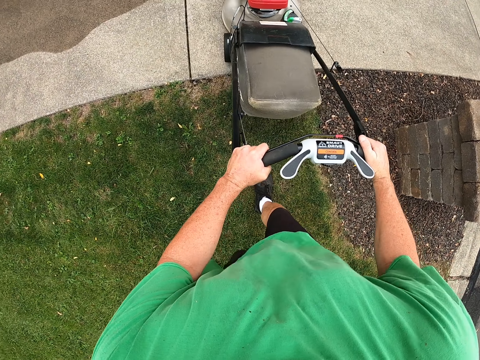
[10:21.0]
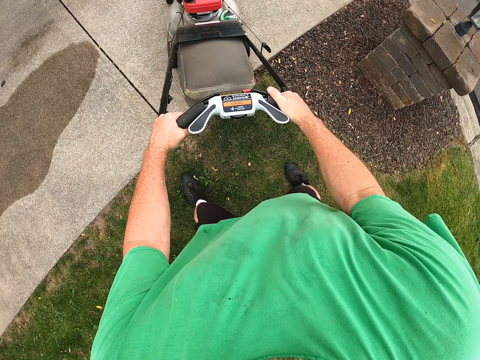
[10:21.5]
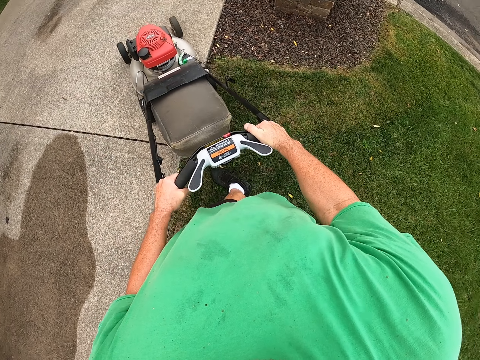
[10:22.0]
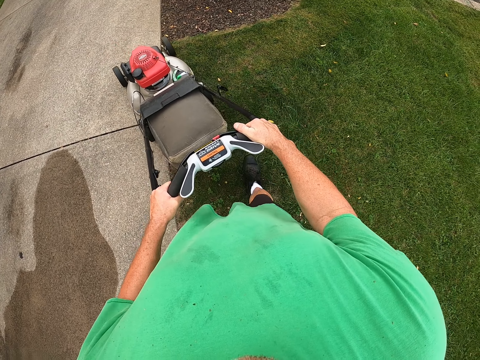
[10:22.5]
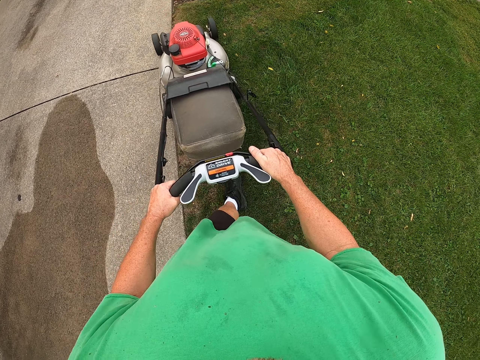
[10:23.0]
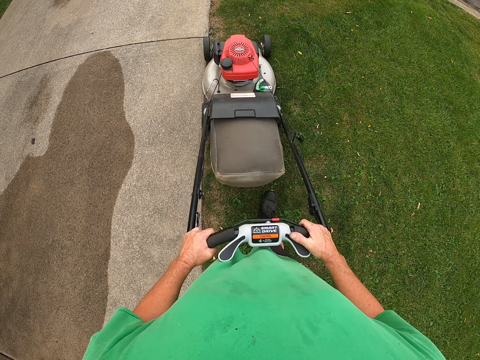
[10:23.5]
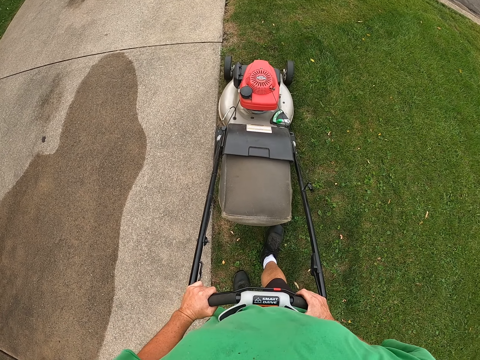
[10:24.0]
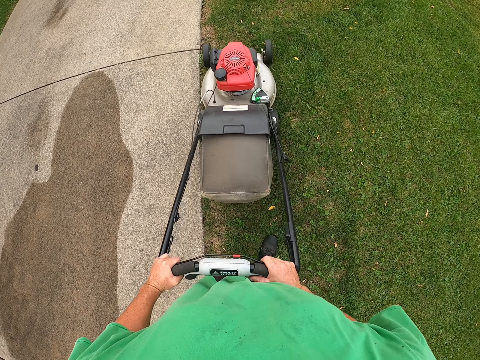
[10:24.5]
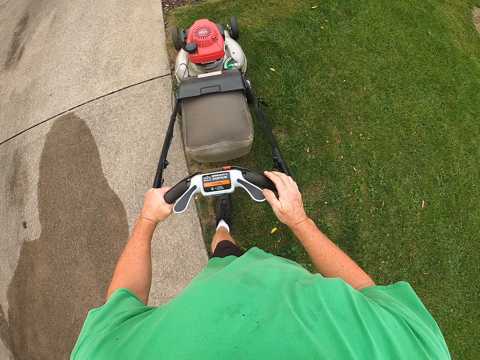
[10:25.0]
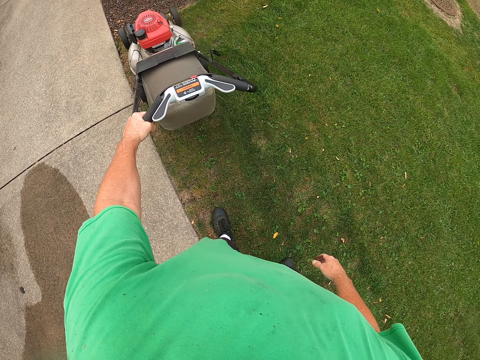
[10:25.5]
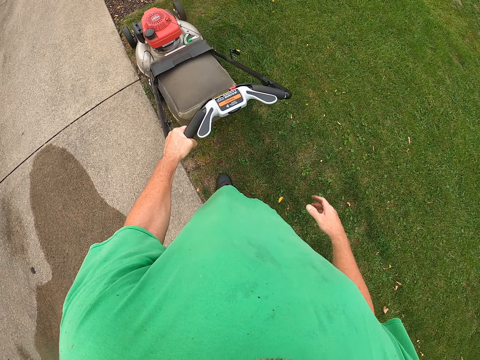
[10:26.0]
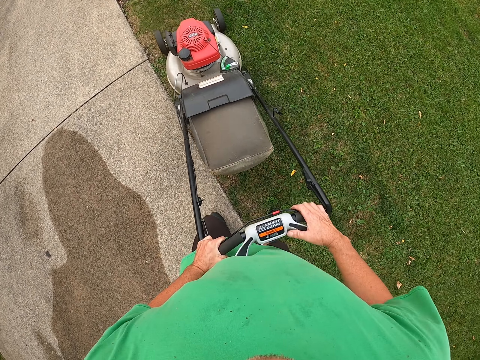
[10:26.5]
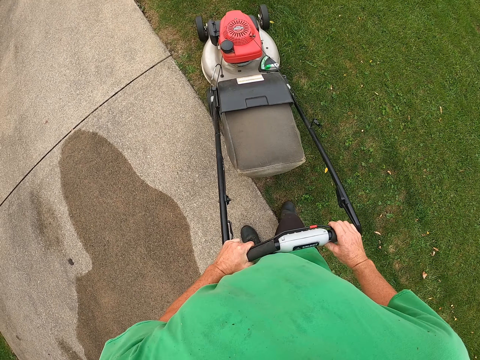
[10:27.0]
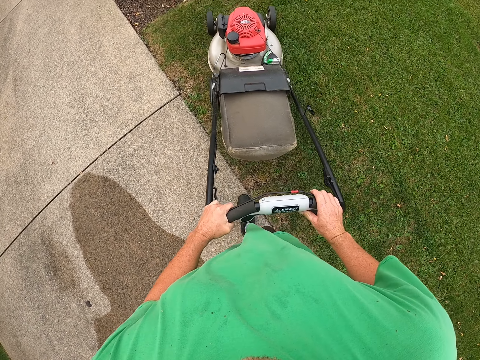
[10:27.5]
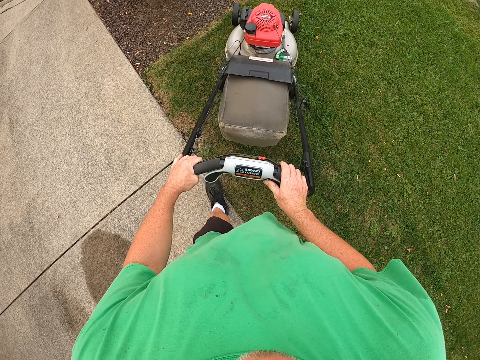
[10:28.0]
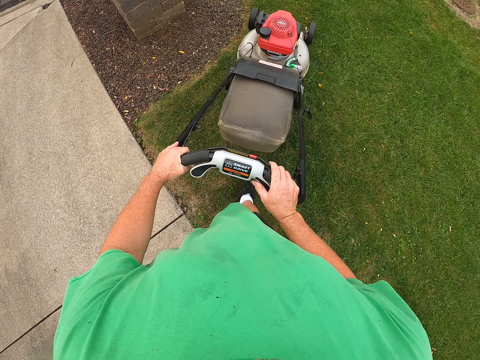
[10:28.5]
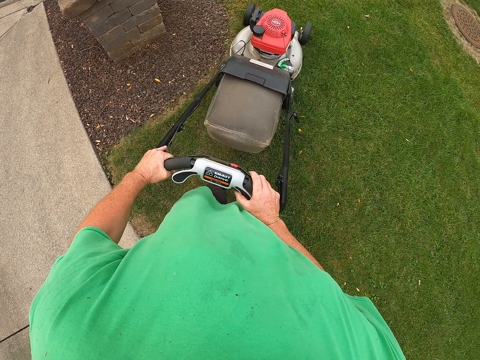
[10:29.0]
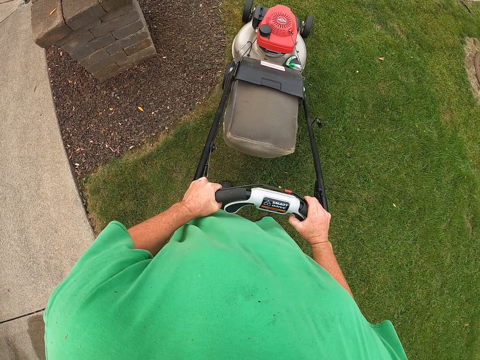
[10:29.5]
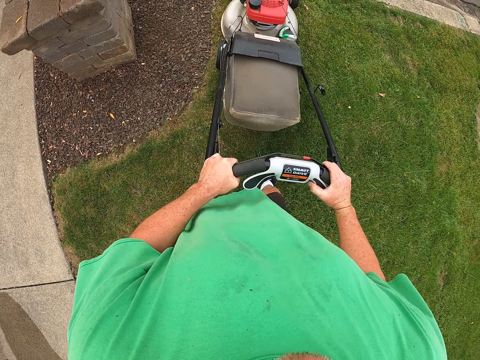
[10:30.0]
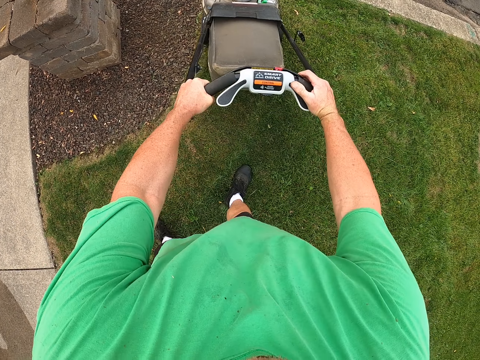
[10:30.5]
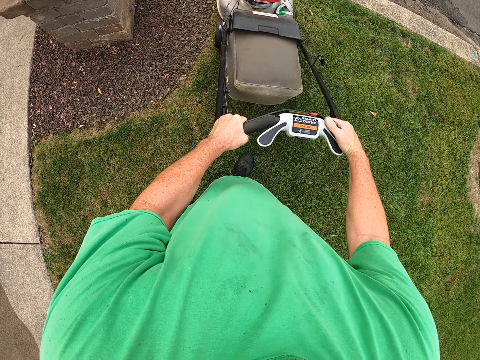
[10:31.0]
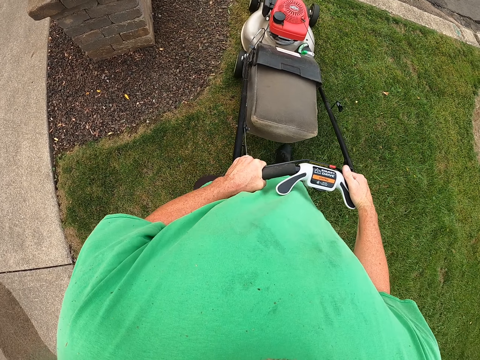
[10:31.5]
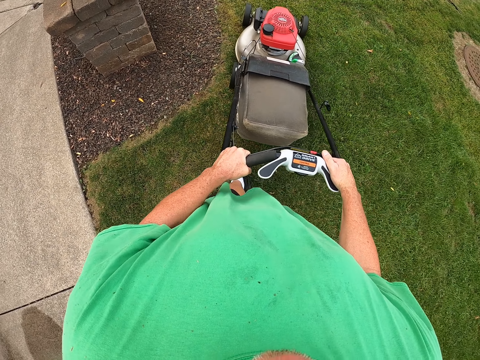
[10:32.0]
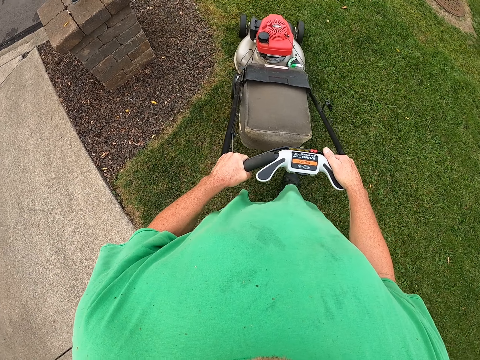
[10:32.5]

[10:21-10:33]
The camera wearer pushes the grass cutter machine out of the grass area. They push back the grass cutter machine to the grass area. They trim the grass. They remove a hand from the handle of the lawn machine. They return the hand on the lawn machine handle. They move with the lawn machine on the grass.

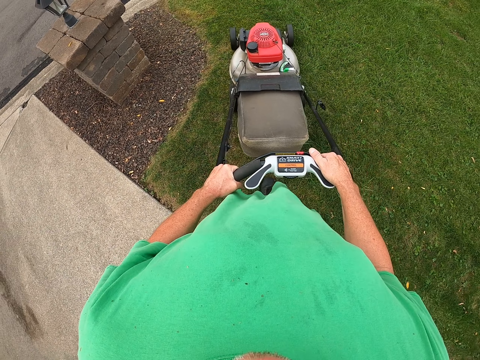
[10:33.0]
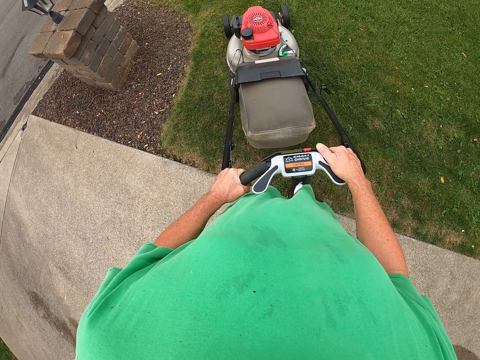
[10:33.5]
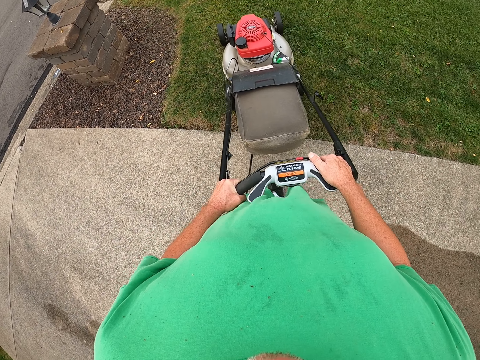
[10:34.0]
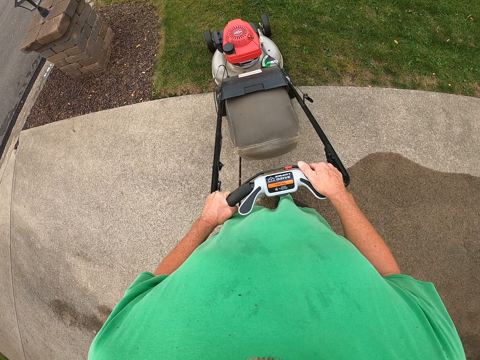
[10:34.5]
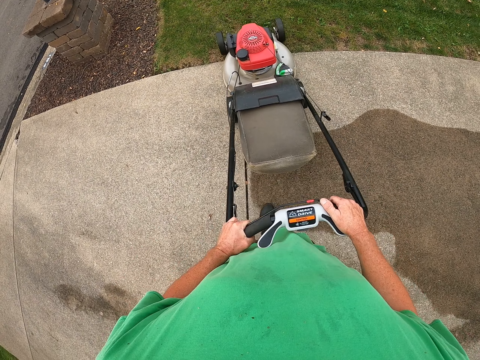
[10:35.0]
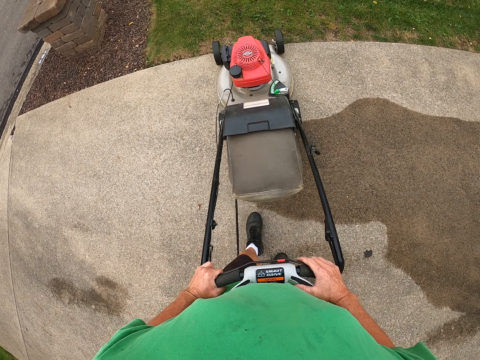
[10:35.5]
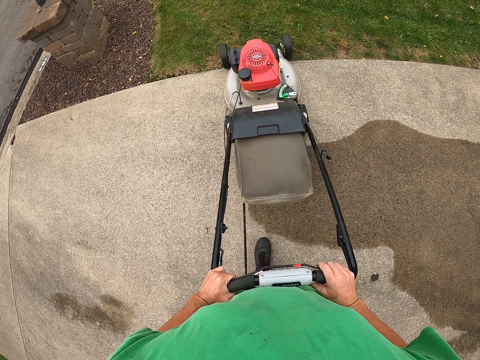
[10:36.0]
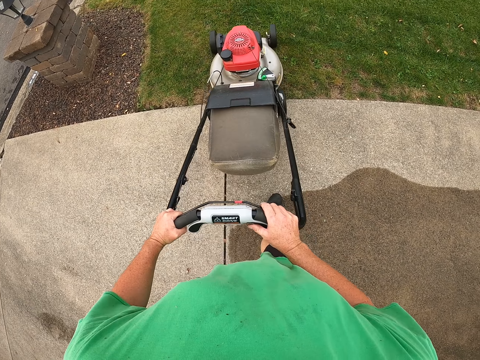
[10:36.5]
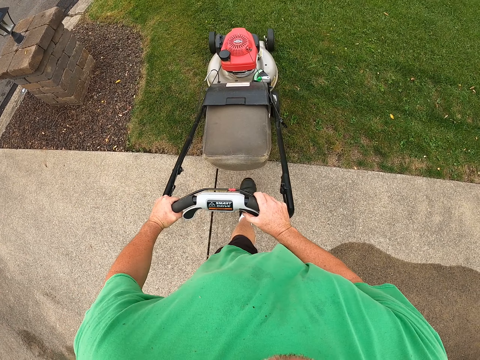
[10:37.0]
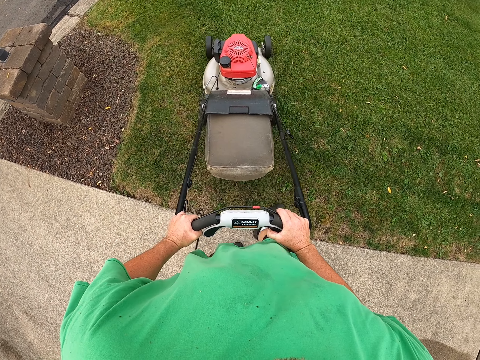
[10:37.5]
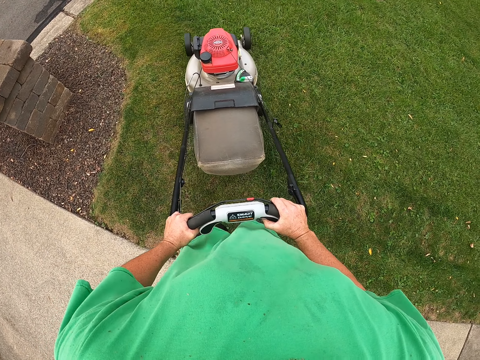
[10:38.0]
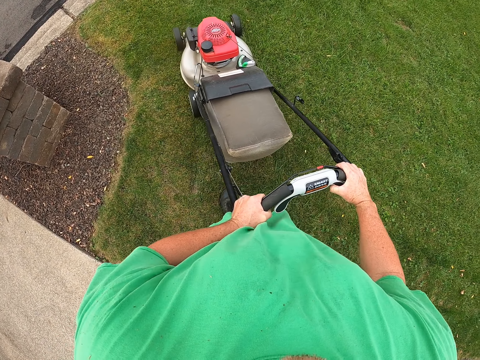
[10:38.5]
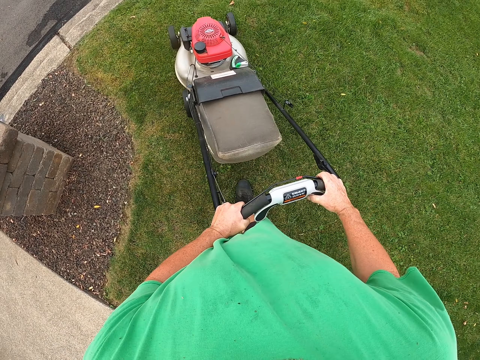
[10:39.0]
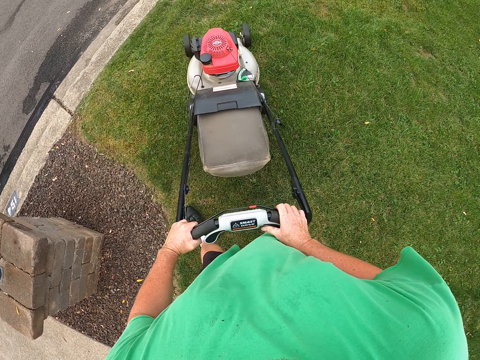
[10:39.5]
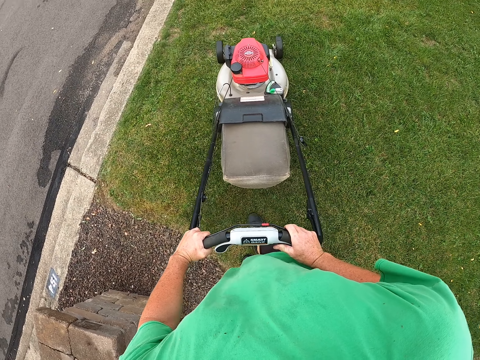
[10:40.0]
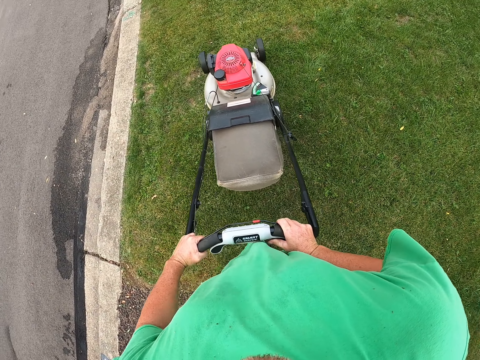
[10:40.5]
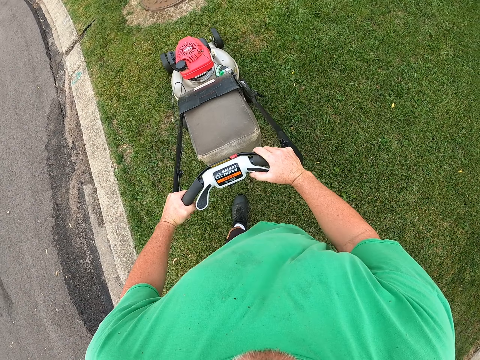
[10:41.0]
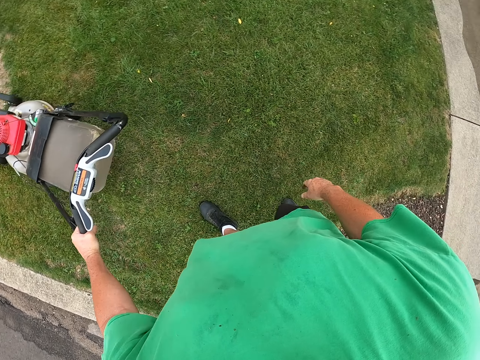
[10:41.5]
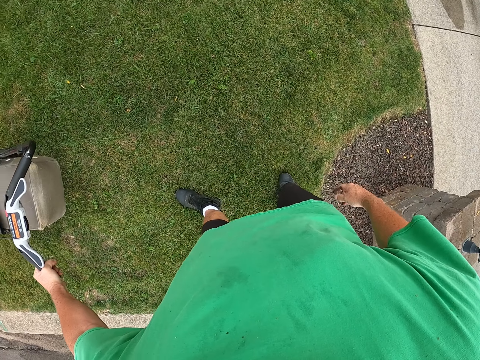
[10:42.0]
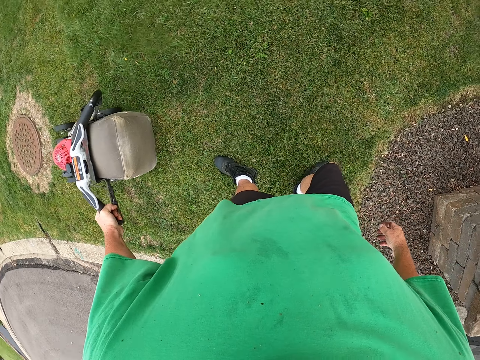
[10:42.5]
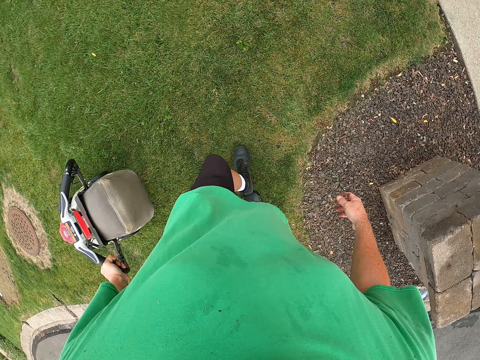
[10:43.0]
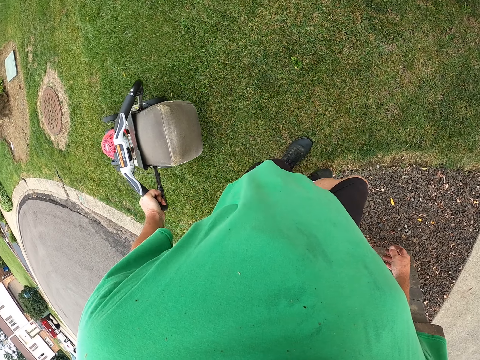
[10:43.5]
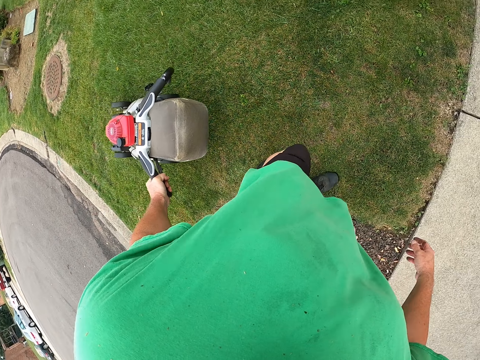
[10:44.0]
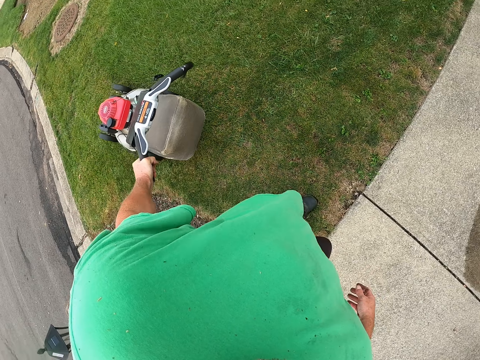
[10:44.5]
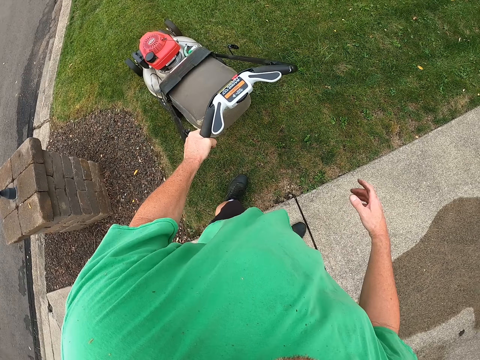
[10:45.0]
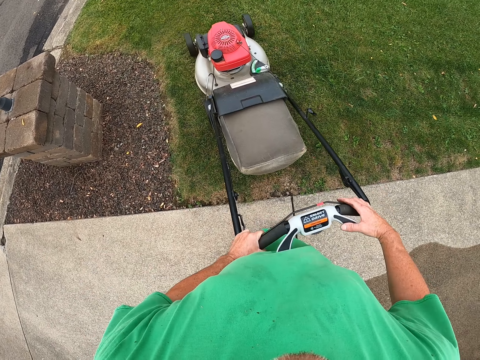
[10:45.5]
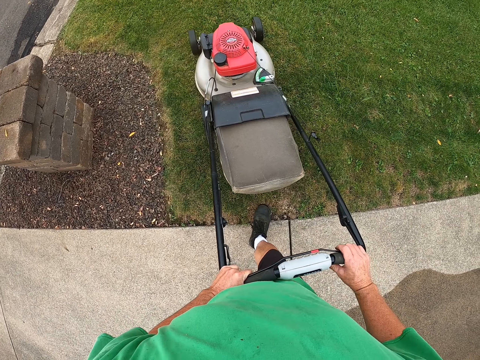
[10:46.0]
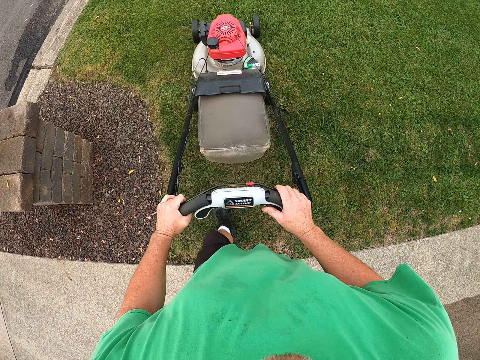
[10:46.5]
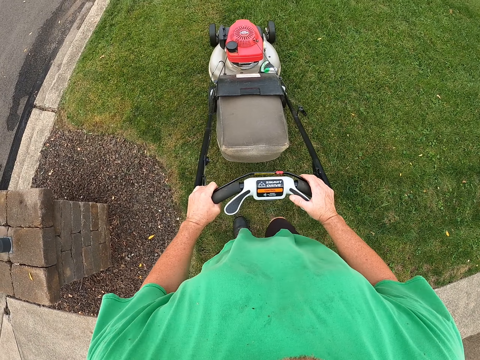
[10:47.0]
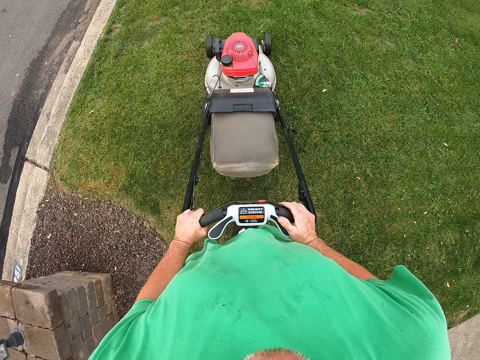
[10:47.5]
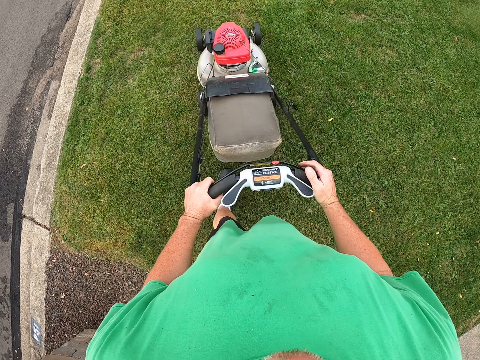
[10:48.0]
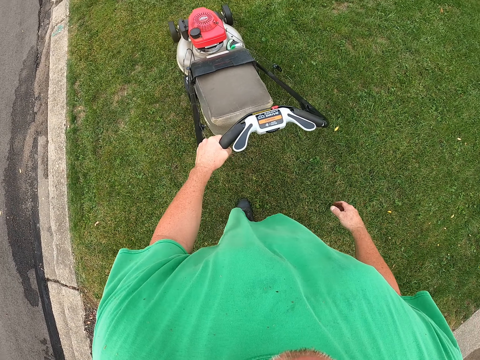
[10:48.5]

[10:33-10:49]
The camera wearer pushes the grass cutter machine out of the grass area. They push the grass cutter machine on the grass area. They trim the grass. They remove a hand from the handle of the lawn machine. They move with the lawn machine on the grass. They reverse the grass cutter machine. They return the hand on the lawn machine handle. They trim the grass. They move with the lawn machine on the grass.
